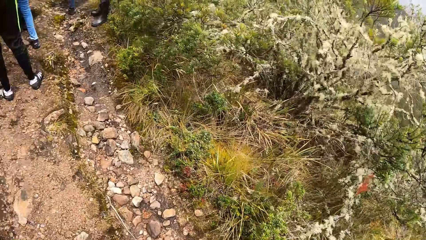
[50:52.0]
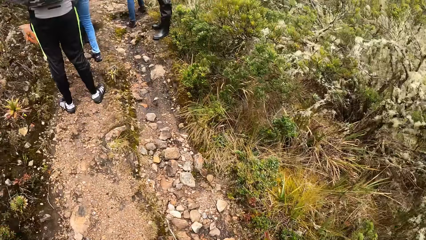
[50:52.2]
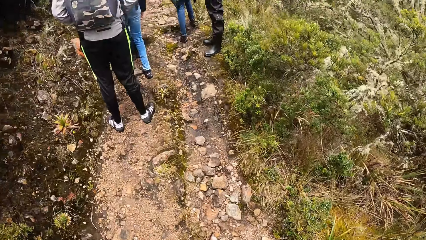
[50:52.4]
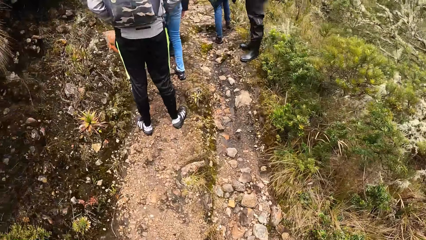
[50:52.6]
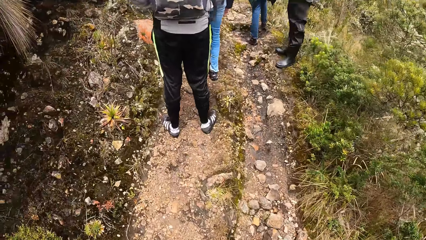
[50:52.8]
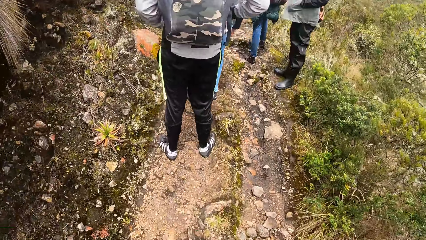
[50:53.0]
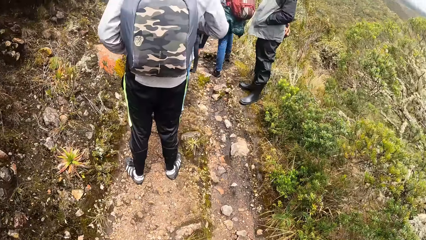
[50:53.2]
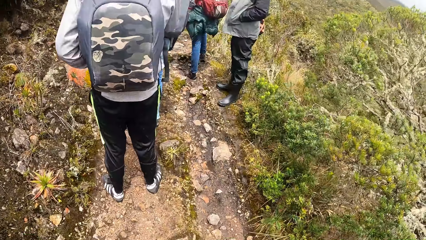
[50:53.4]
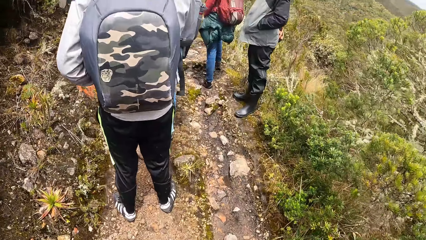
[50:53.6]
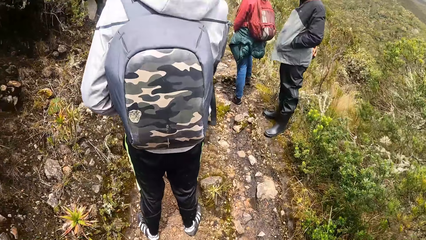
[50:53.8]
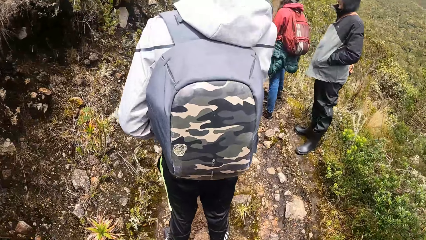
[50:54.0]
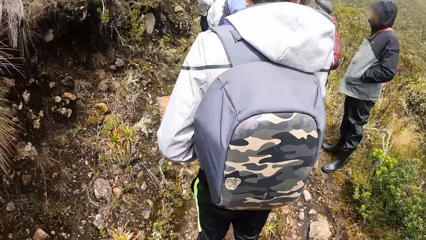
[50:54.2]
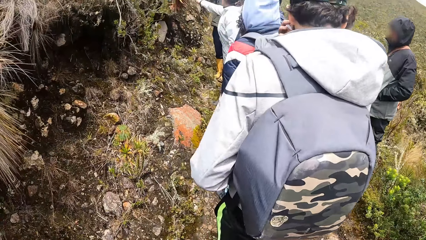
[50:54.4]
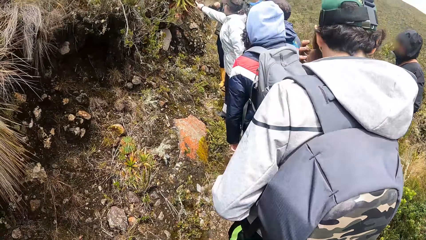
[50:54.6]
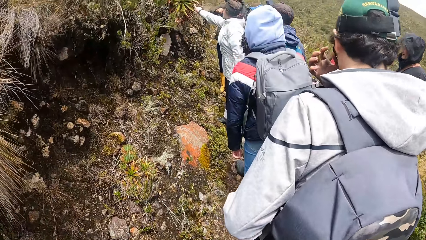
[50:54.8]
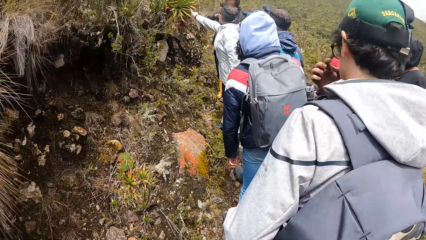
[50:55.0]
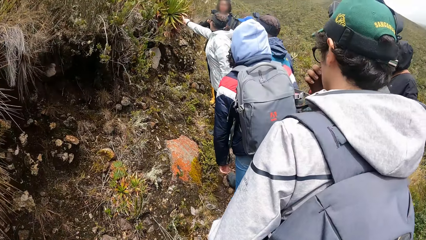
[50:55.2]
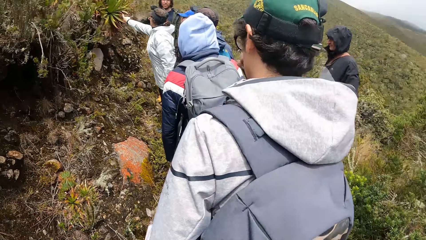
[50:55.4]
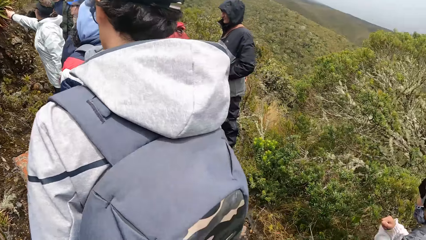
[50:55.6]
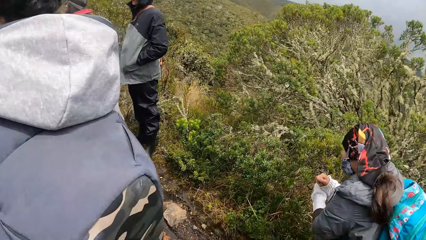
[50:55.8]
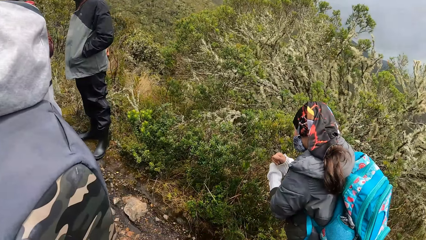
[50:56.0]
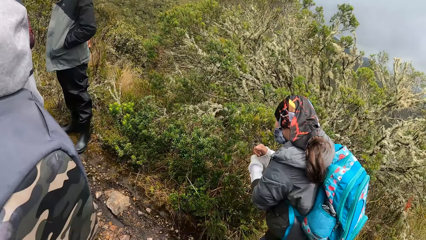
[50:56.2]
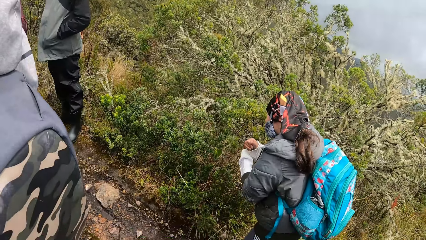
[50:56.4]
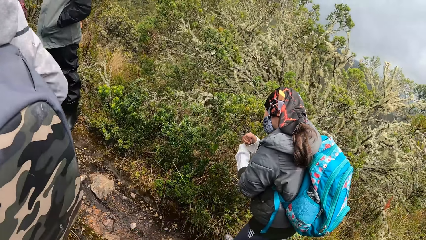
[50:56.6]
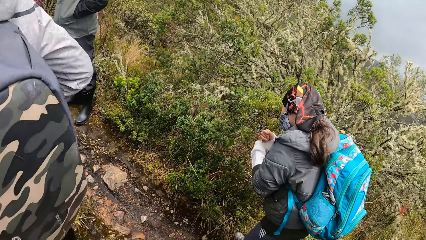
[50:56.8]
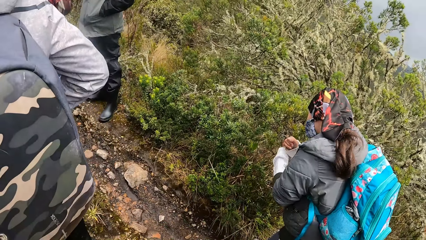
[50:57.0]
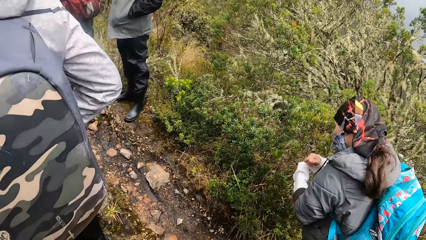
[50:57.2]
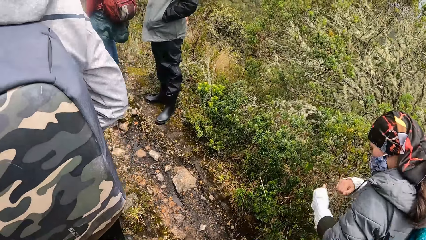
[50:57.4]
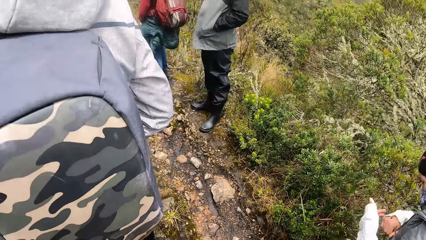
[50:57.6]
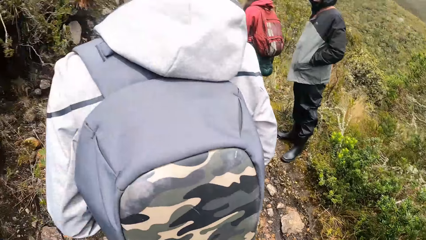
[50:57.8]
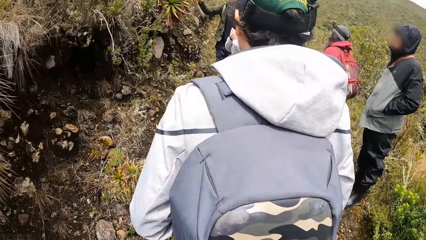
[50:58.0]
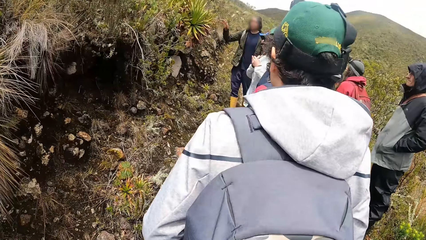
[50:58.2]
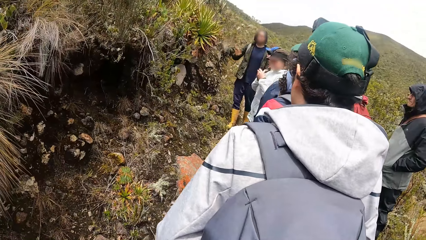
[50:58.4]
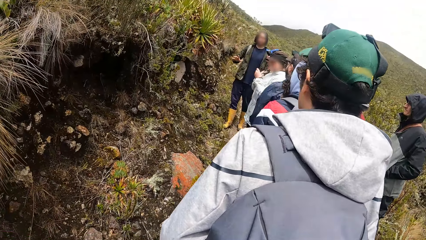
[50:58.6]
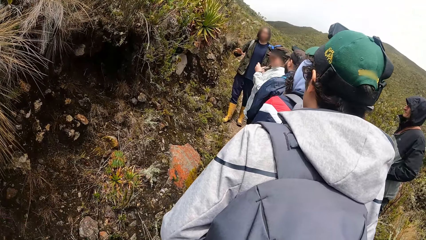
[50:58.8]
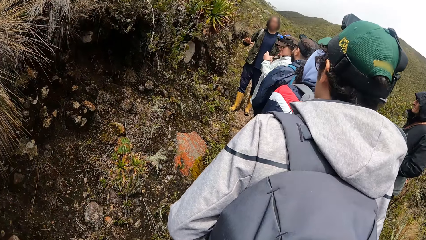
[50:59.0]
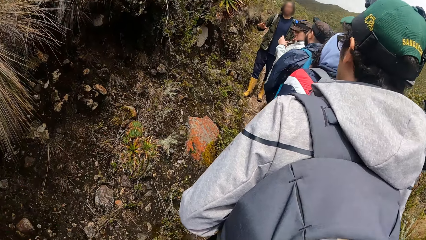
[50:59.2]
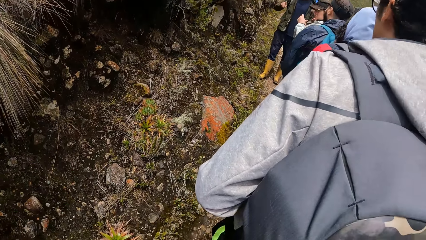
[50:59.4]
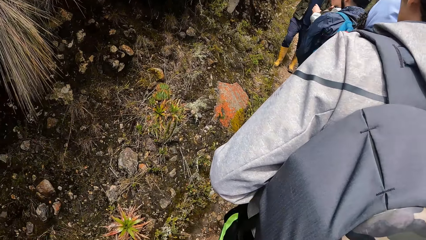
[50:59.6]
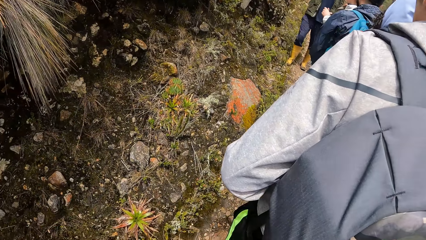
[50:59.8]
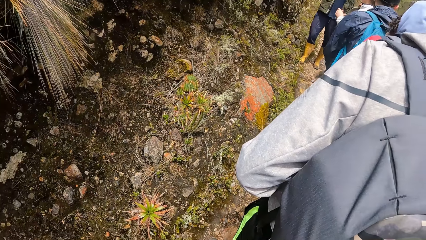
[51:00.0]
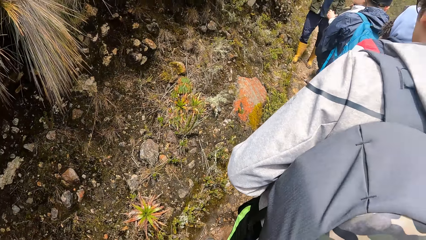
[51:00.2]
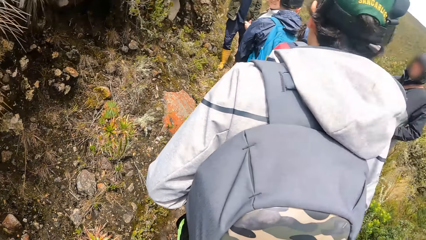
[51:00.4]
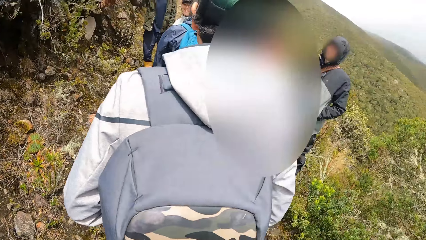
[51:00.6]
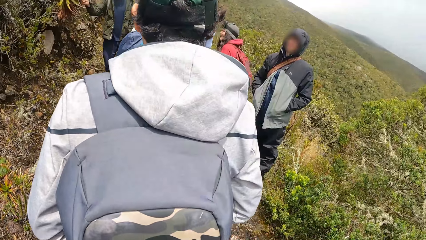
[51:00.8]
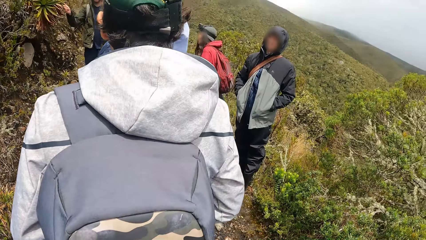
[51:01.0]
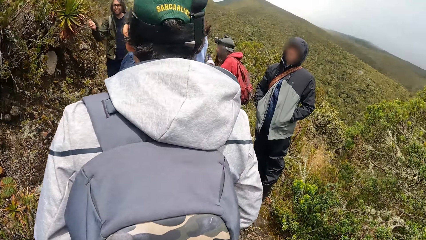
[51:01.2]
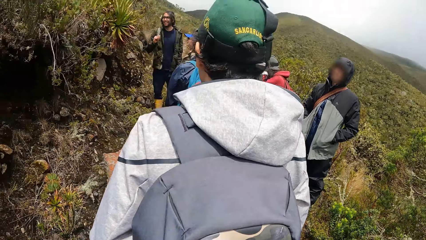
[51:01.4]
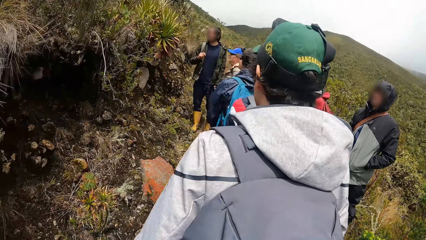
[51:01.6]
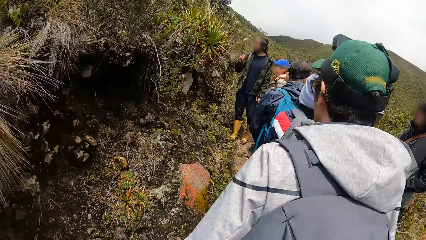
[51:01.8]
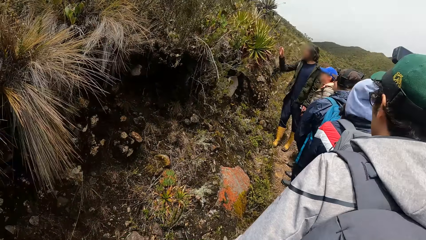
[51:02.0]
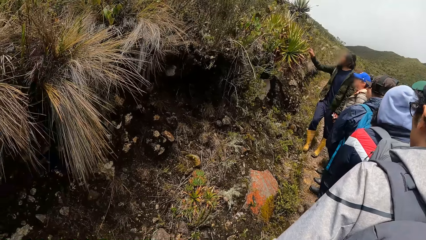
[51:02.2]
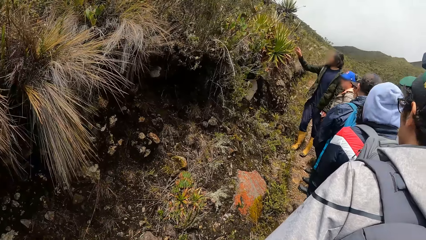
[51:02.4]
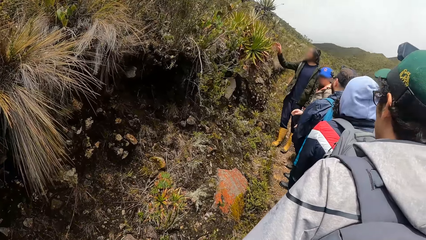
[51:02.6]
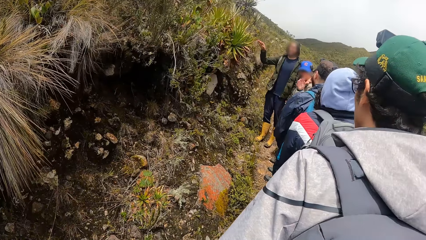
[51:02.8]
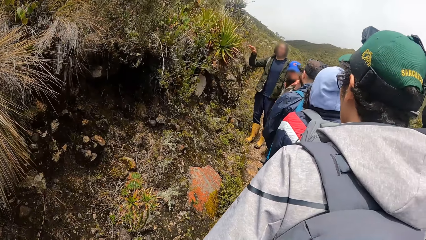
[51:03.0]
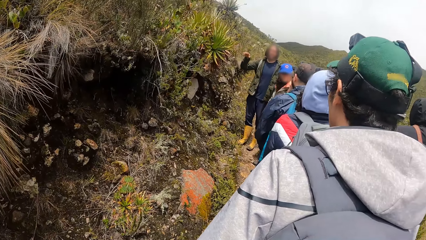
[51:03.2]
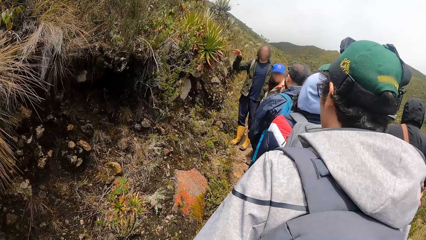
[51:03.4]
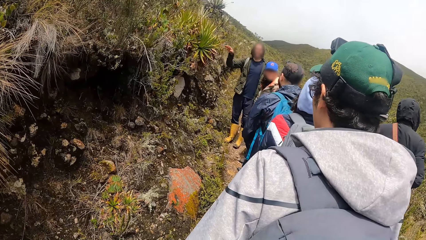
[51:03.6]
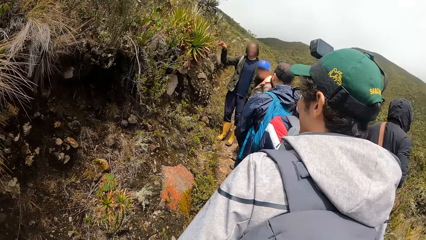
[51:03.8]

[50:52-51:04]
The camera wearer stops behind the man. Three women stand on the path in the forest. Three men stand on the path in the forest. A woman points to a plant with her right hand. Another woman stands on the path in the forest. Another woman observes the insect moving on her right hand. The camera wearer stands on the path in the forest. Another man interacts with the tourist.

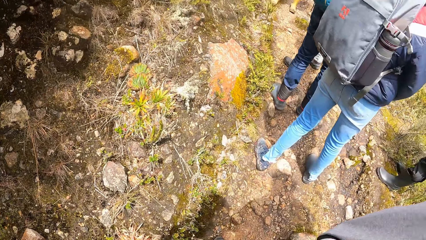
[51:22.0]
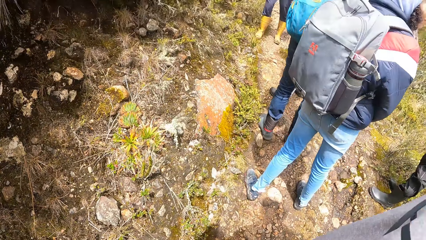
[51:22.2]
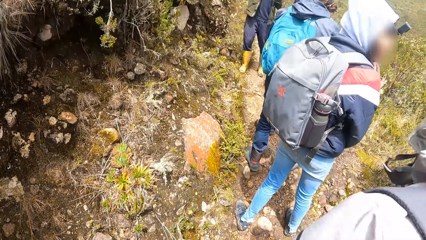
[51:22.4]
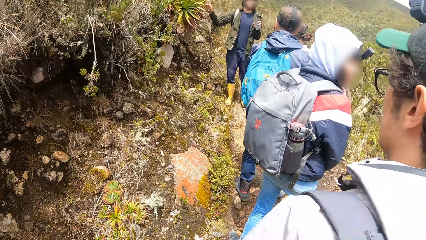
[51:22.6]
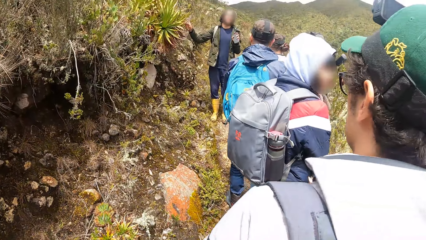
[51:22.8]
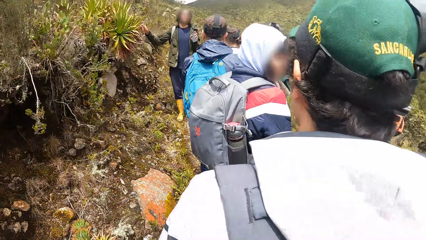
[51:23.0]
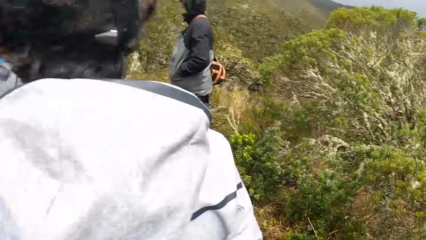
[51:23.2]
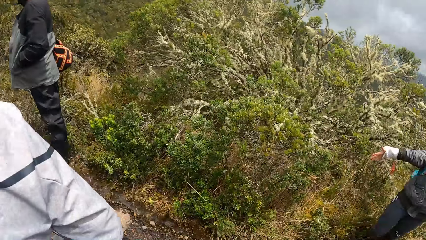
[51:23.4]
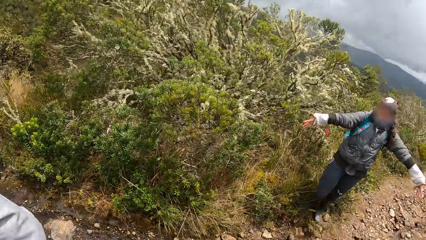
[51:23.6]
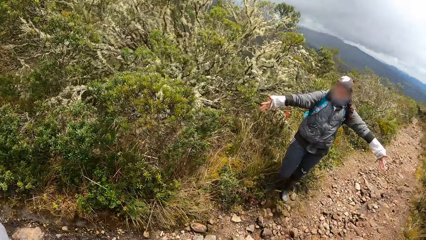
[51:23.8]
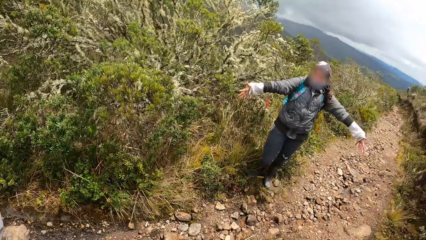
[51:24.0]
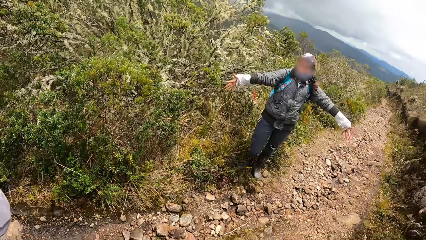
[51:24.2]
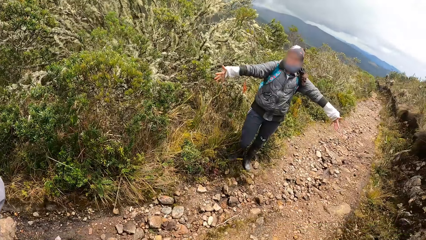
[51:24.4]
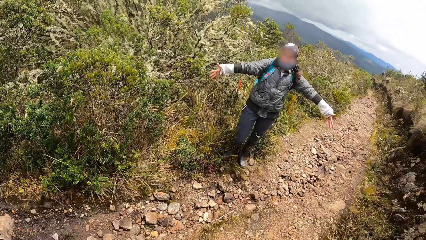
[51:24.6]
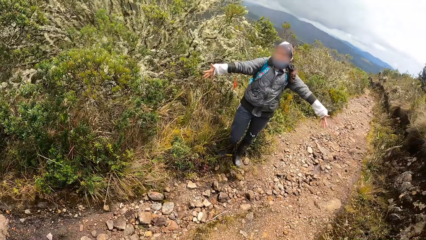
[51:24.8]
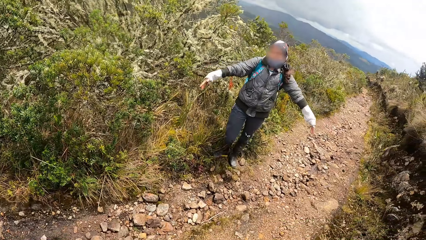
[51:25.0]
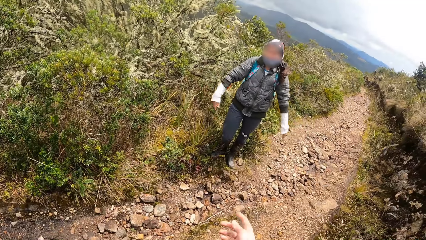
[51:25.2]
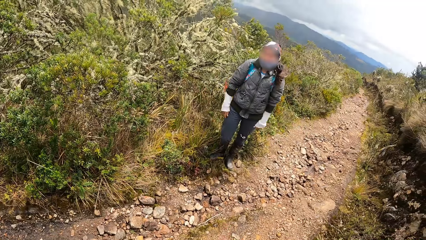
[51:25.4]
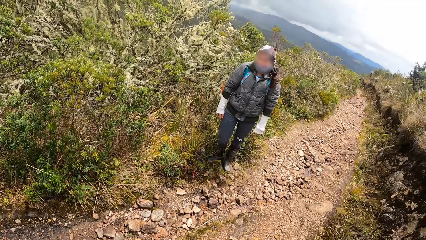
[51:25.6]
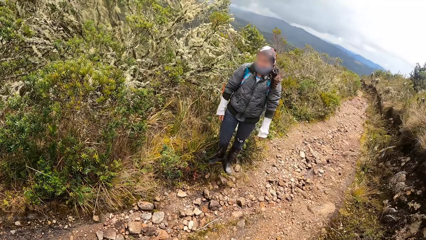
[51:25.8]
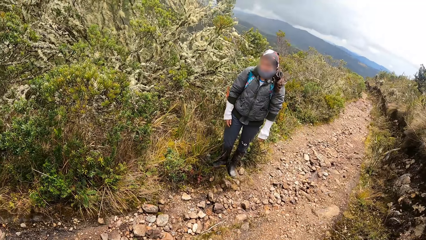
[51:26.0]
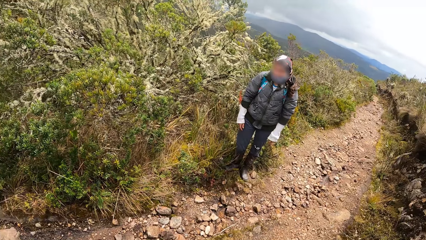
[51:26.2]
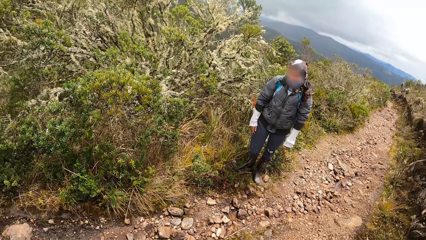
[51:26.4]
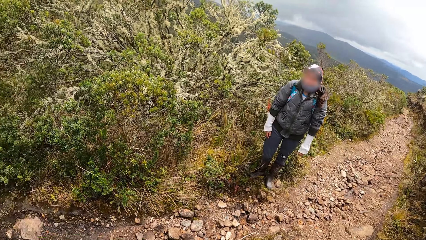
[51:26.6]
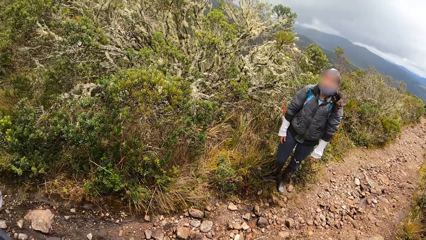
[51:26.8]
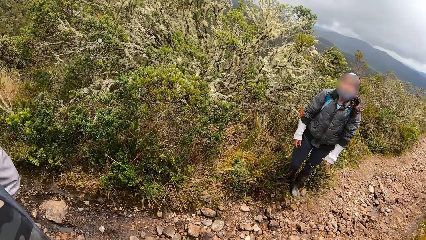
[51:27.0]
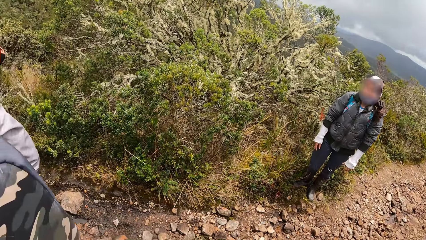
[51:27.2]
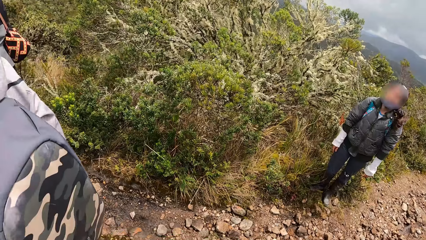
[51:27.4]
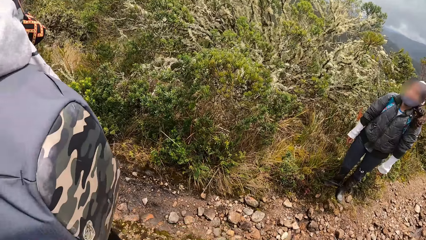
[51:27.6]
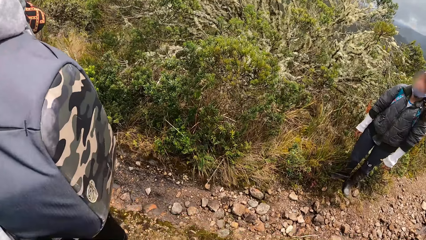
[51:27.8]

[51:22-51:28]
The woman poses on the stony path.
